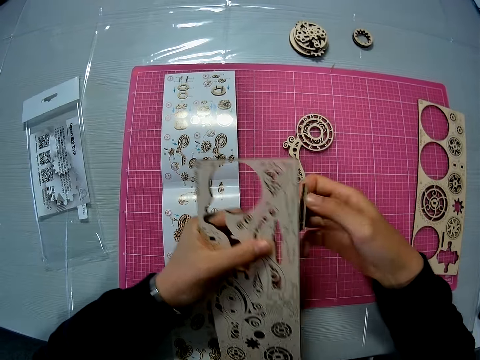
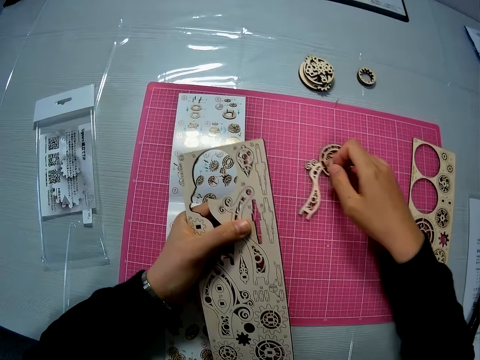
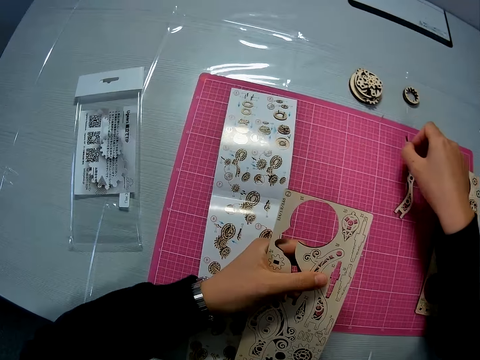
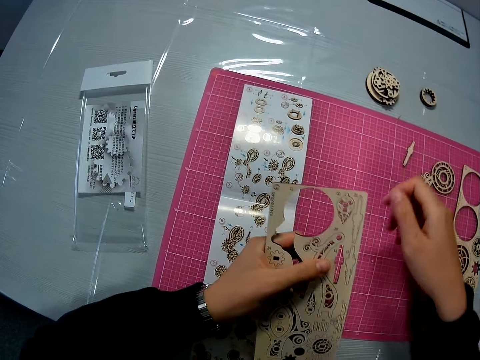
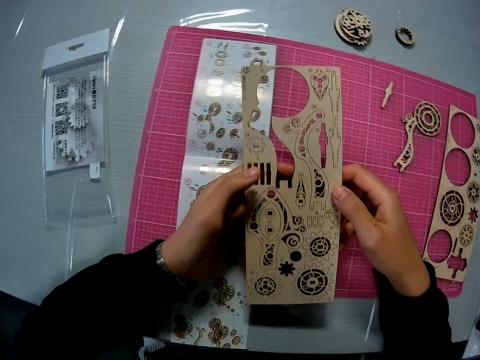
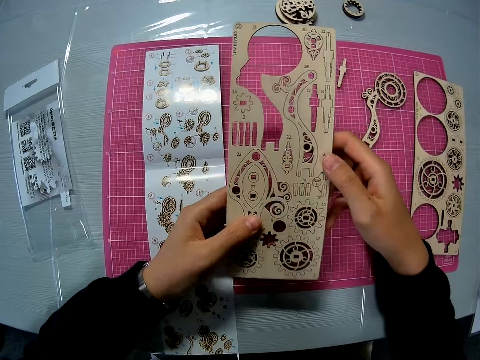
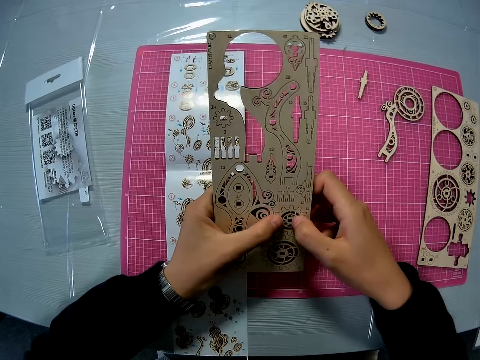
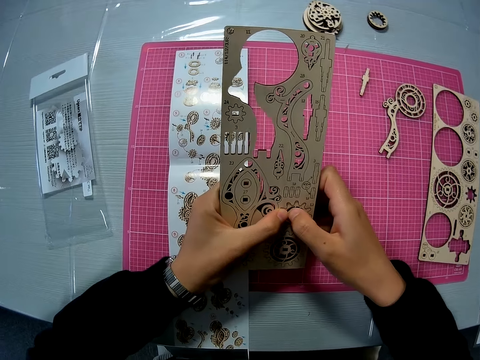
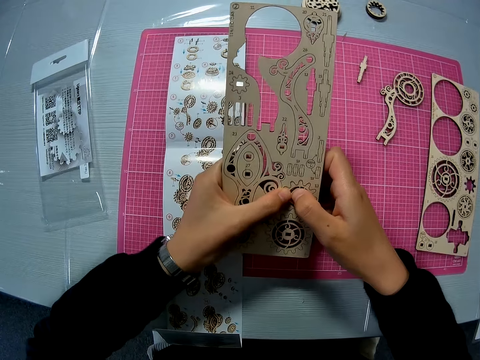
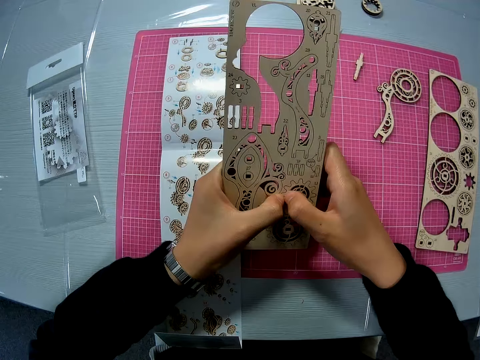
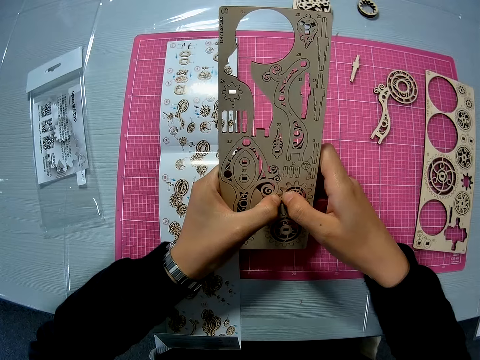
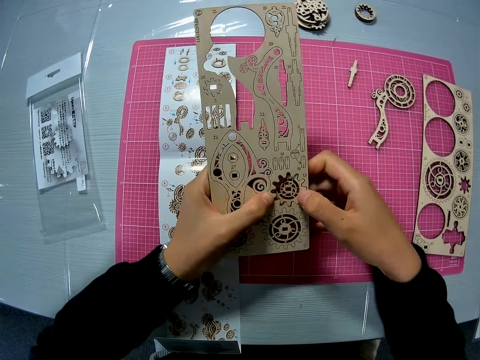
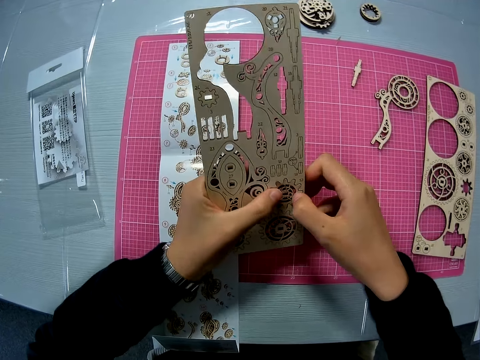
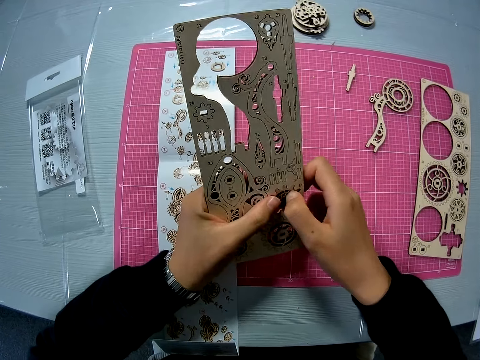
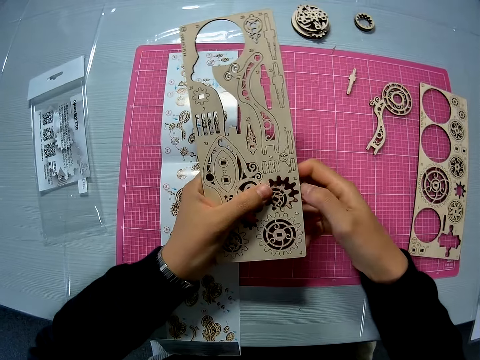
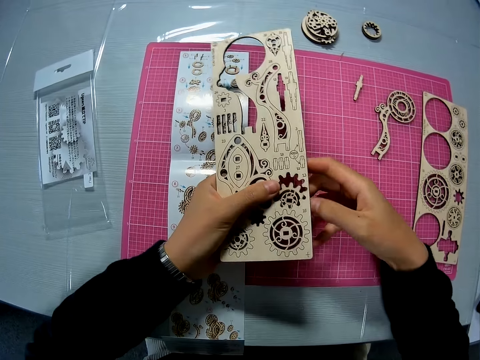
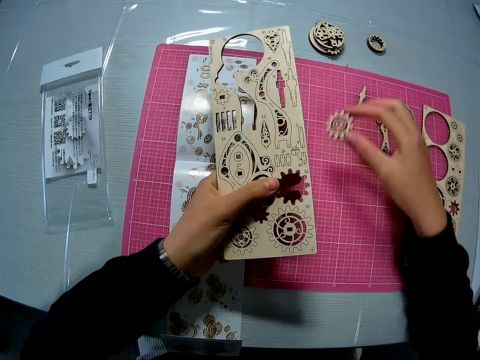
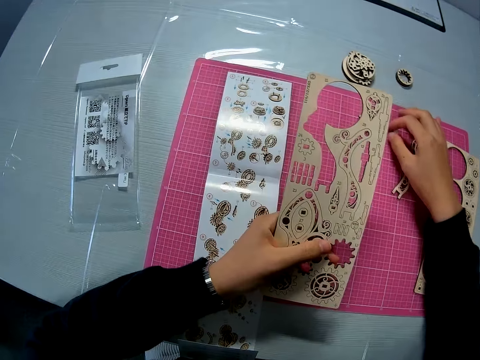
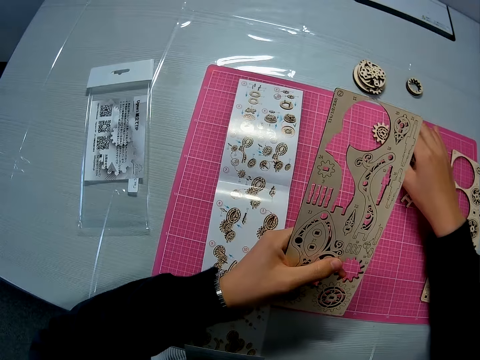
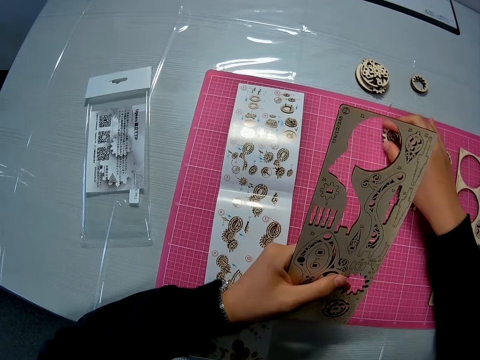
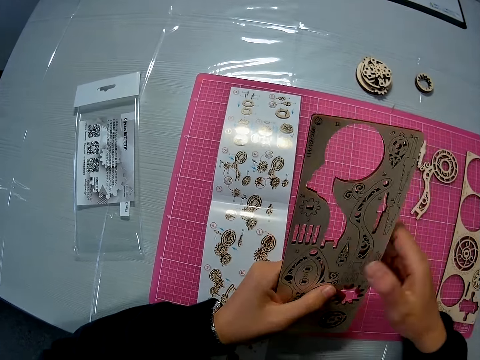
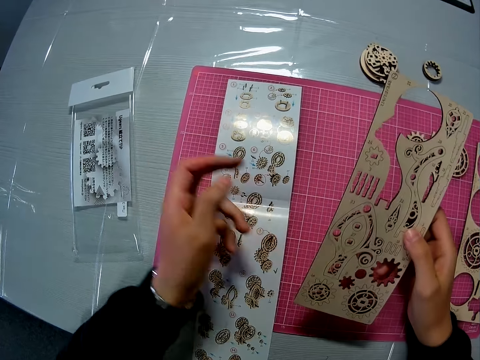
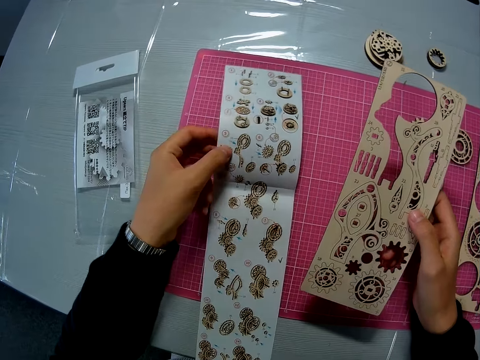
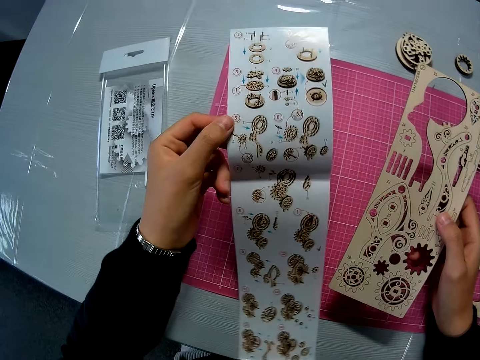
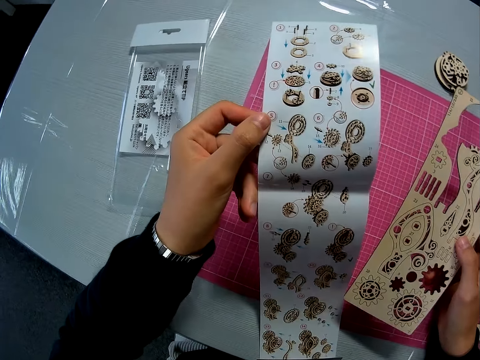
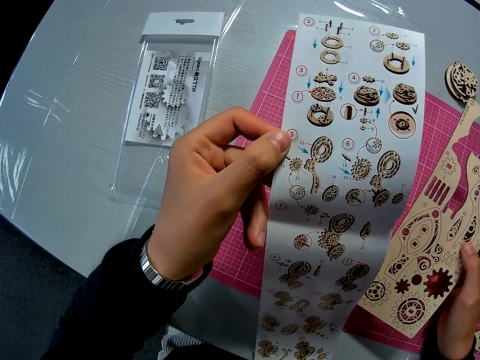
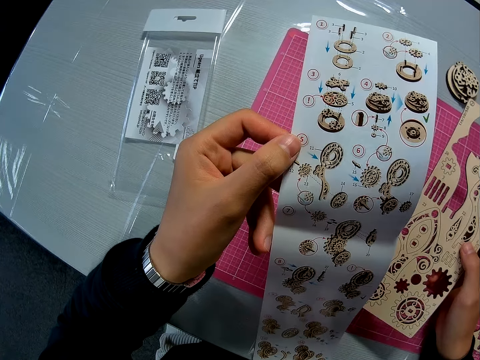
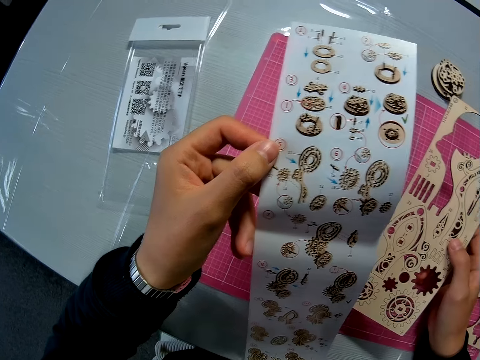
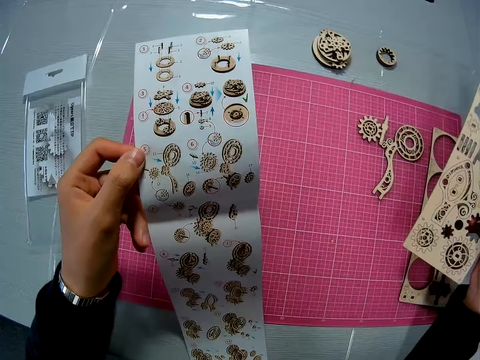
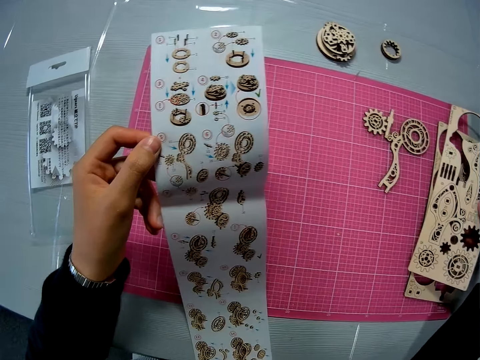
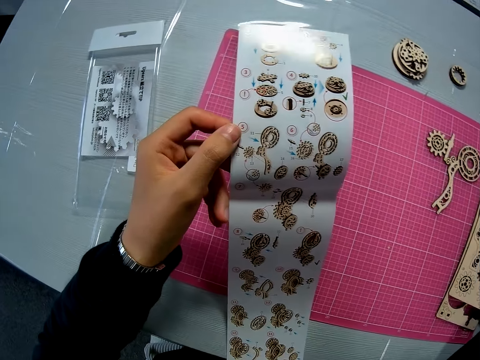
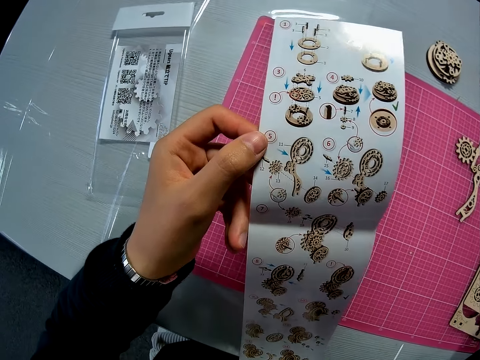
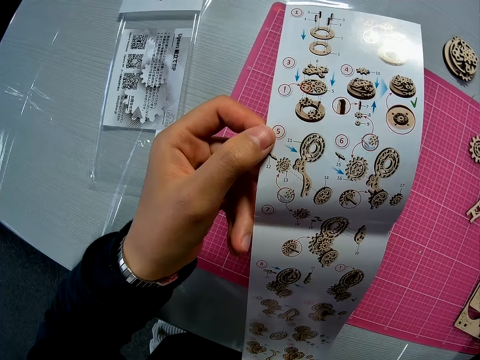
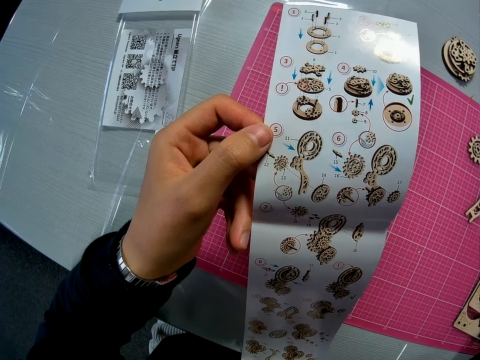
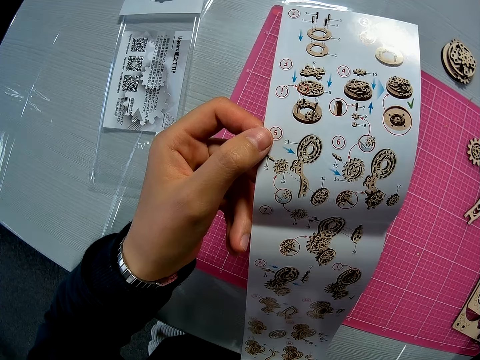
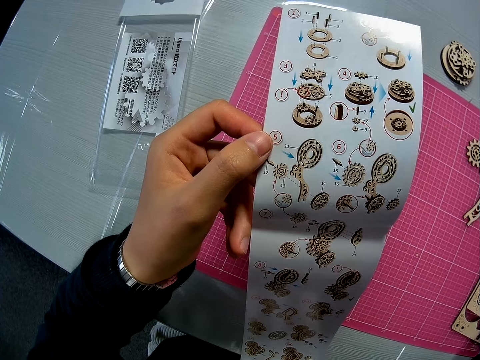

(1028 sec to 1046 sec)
The camera wearer holds the wooden craft piece. She moves the puzzle piece on the pink sheet. She drops the puzzle piece on the pink sheet. She holds the laser cut wood craft kit. She removes another puzzle piece from the puzzle sheet. She drops the puzzle piece on the pink sheet. She moves the puzzle piece on the pink sheet. She passes the puzzle sheet to her right hand. She raises the instruction manual from the pink sheet. She stares at the manual. She moves the puzzle sheet close to the second puzzle sheet on the pink sheet. She places the laser cut wood craft kit on the cutting mat.

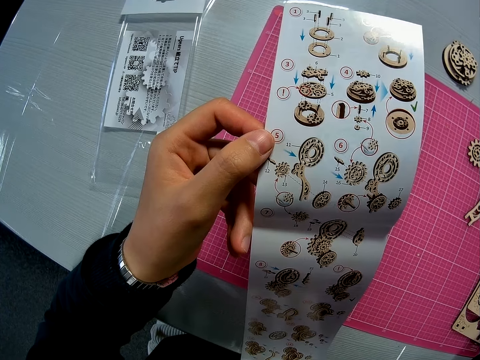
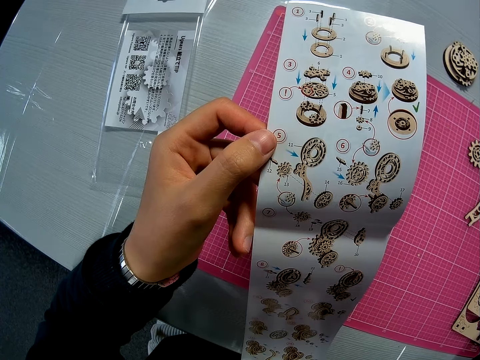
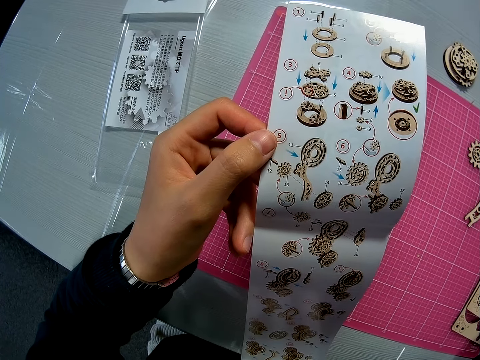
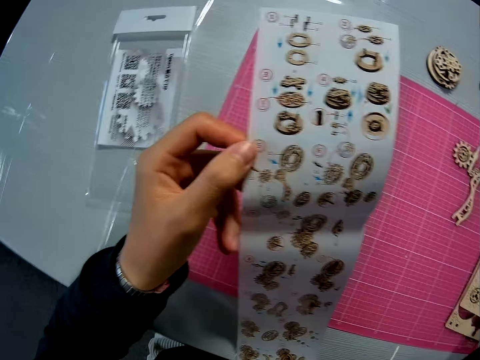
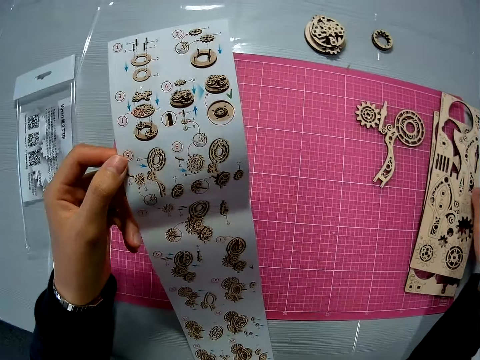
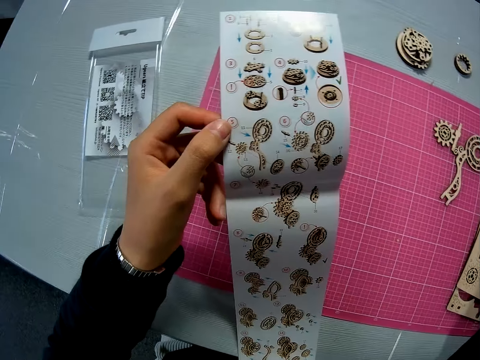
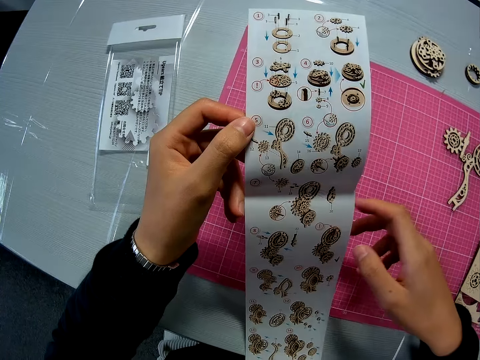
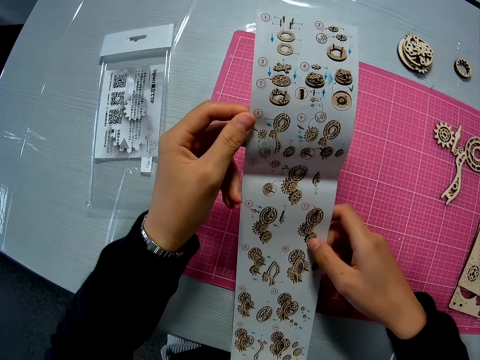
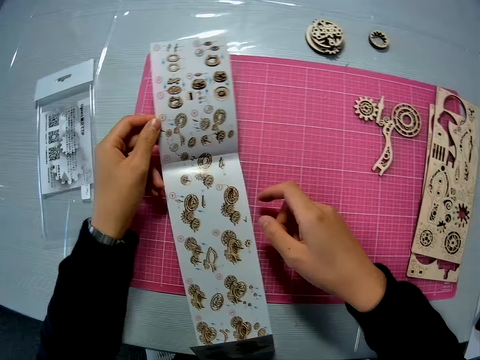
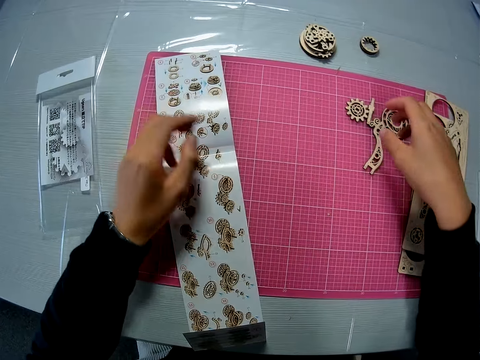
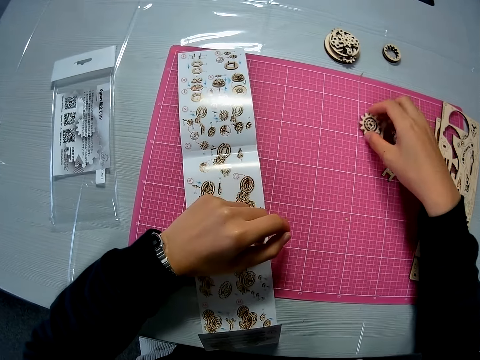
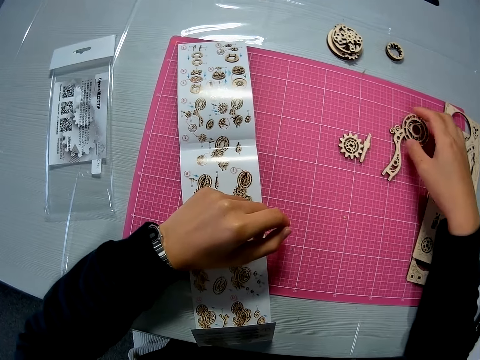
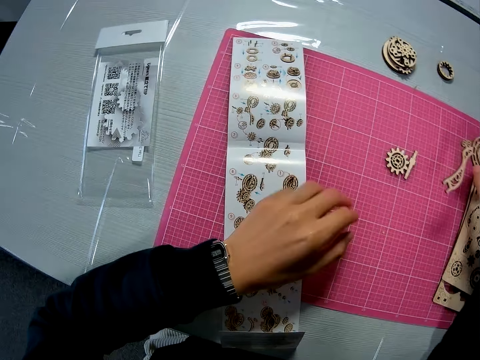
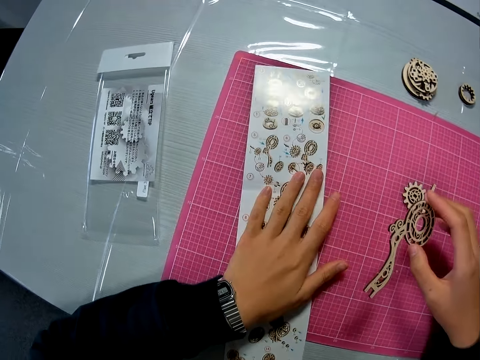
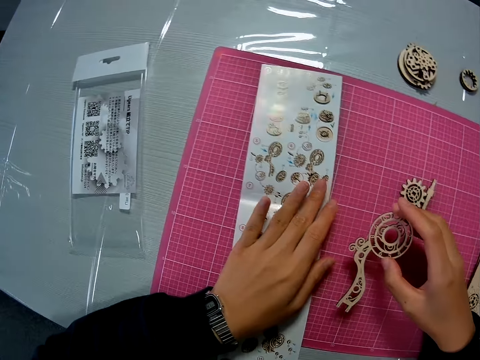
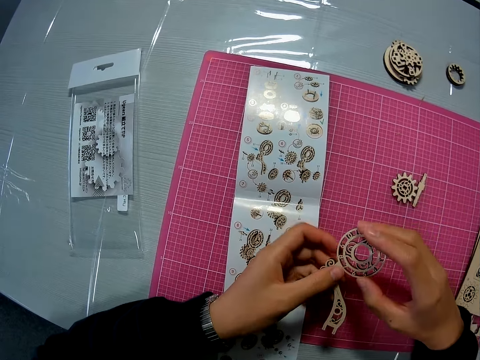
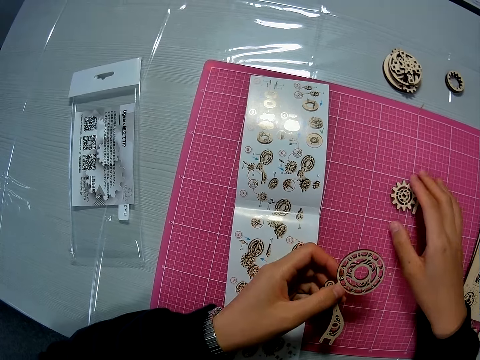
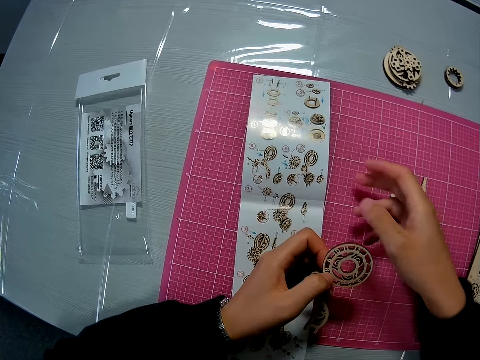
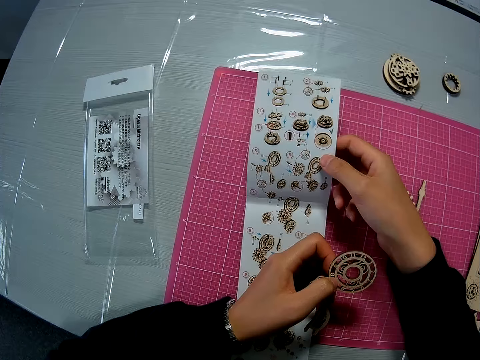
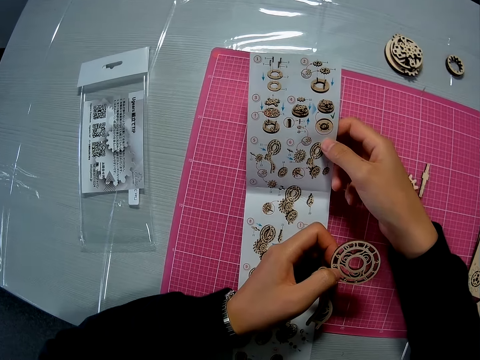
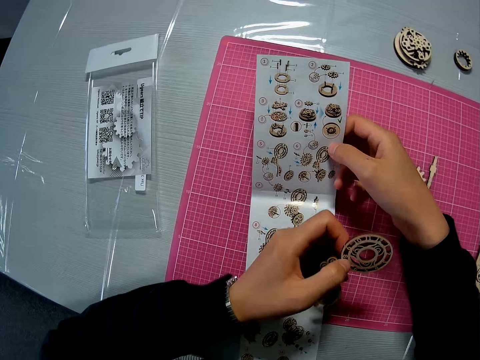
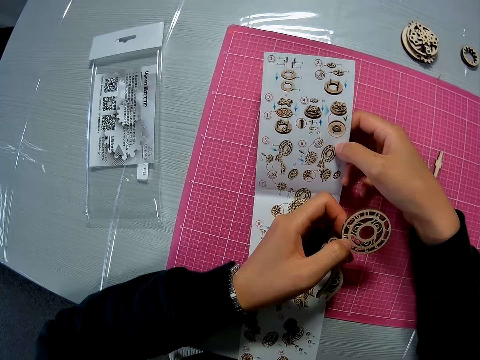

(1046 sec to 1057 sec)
The camera wearer drops the puzzle sheet on the second puzzle sheet on the pink sheet. She looks towards the instruction manual. She holds the laser cut wood craft kit with both hands. She drops the instruction manual on the pink sheet. She moves two puzzle pieces together on the pink sheet. She picks up a puzzle piece from the pink sheet. She places a hand on the manual. She moves the instruction manual briefly on the pink sheet. She passes the puzzle piece to her left hand. She moves a puzzle piece on the pink sheet briefly. She touches a wooden gear piece. She lifts the manual. She holds the instruction manual with her right hand. She stares at the manual.
